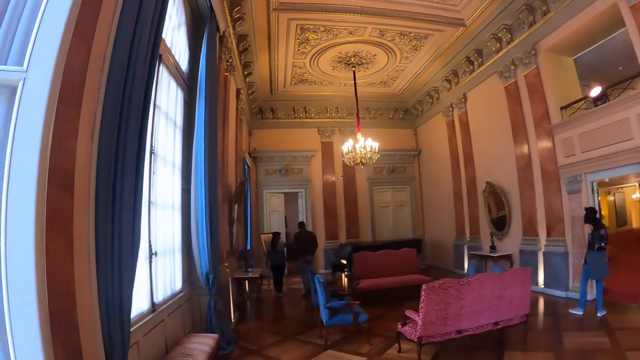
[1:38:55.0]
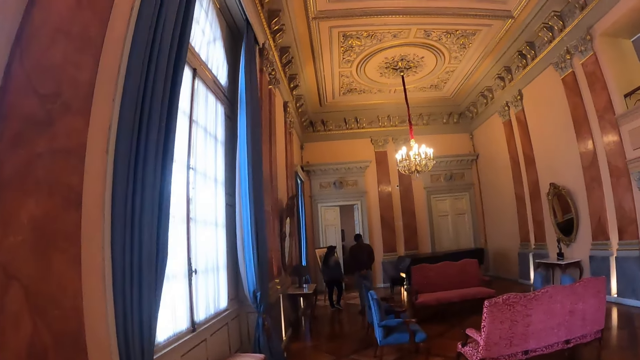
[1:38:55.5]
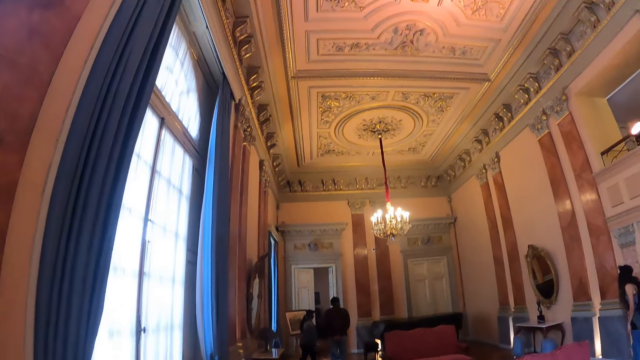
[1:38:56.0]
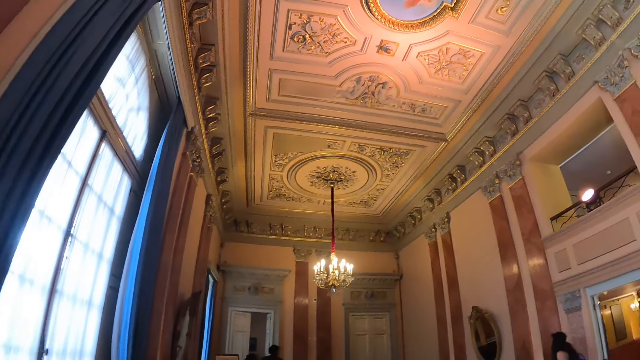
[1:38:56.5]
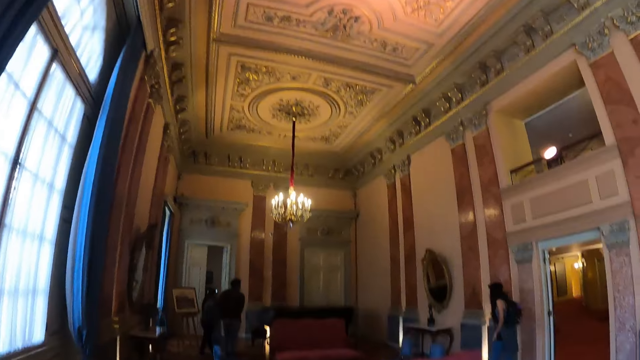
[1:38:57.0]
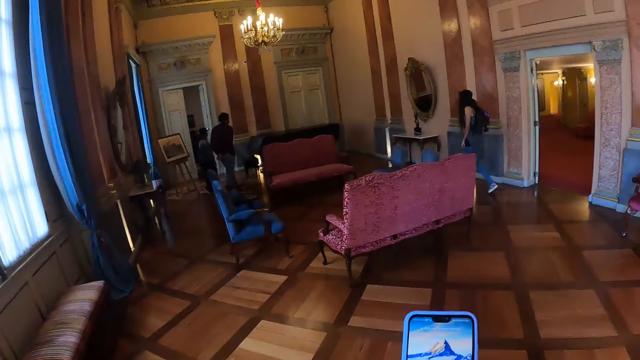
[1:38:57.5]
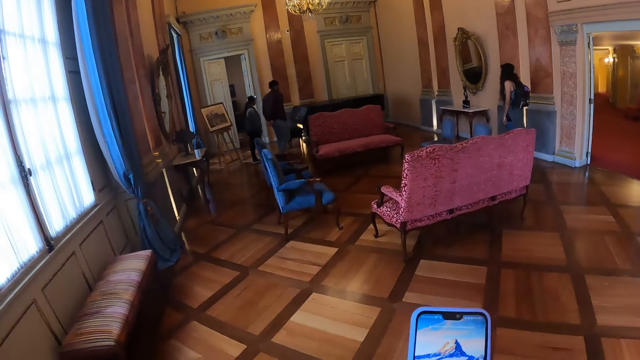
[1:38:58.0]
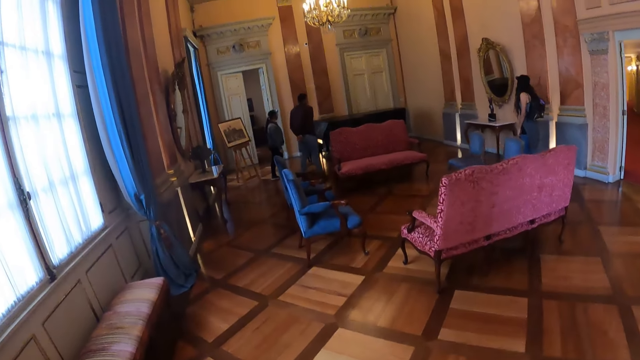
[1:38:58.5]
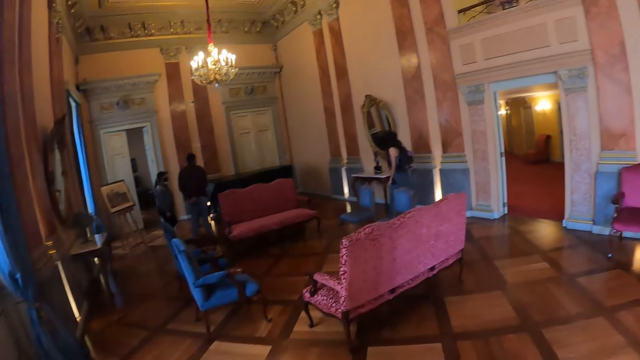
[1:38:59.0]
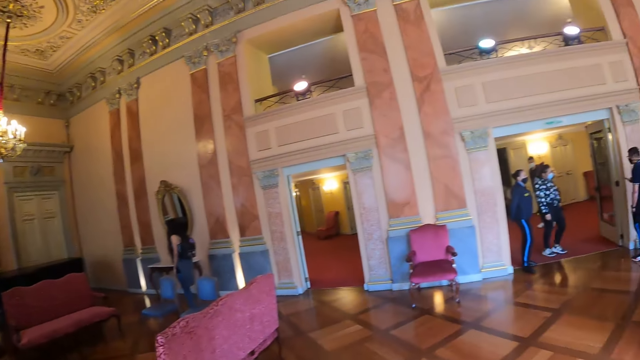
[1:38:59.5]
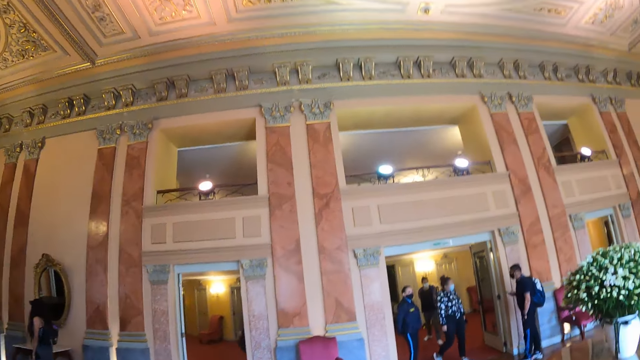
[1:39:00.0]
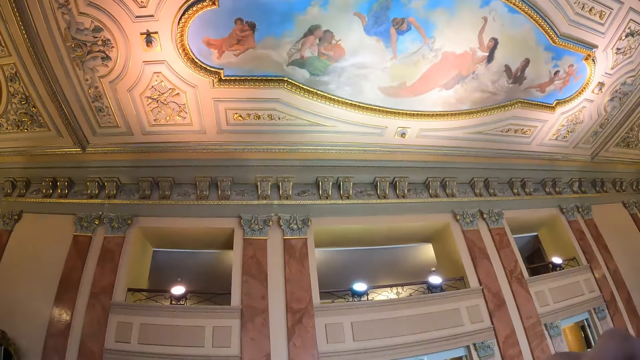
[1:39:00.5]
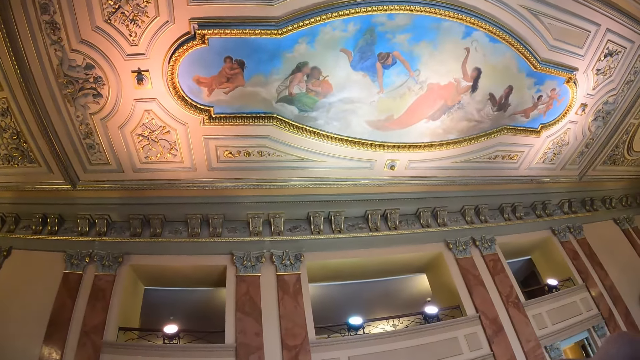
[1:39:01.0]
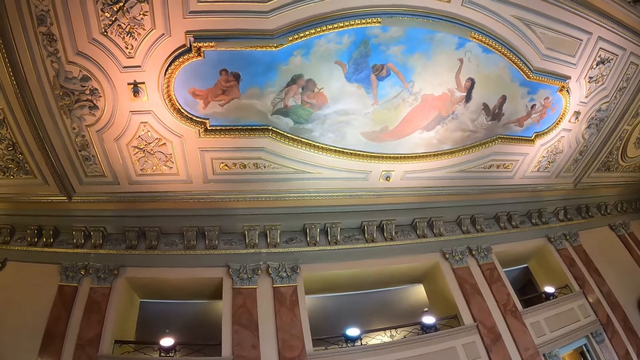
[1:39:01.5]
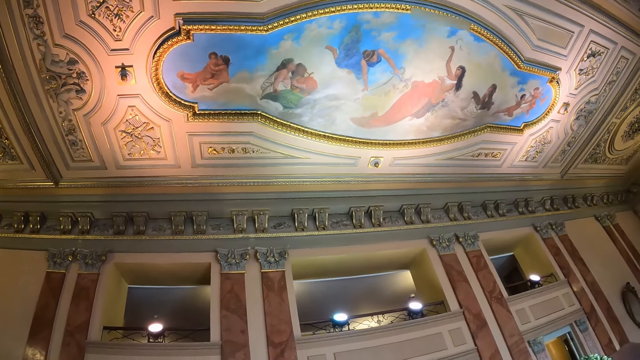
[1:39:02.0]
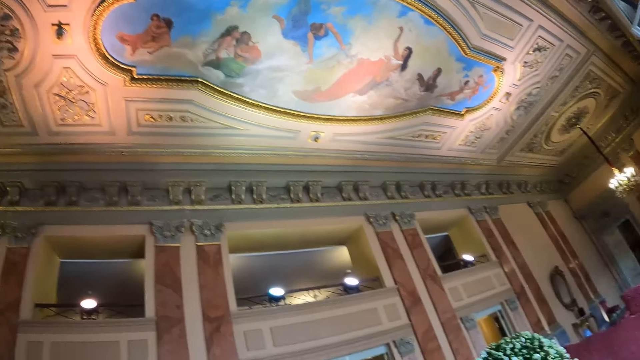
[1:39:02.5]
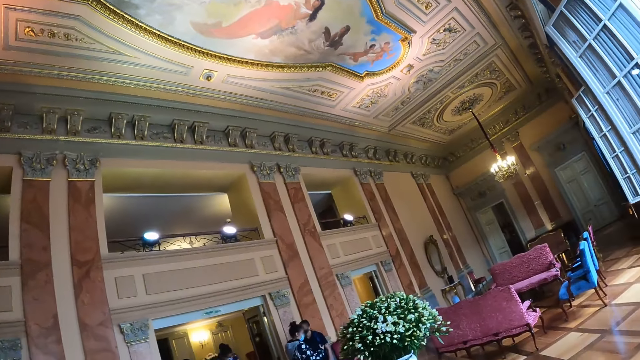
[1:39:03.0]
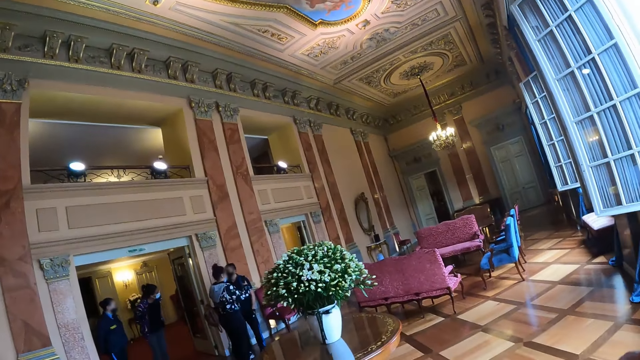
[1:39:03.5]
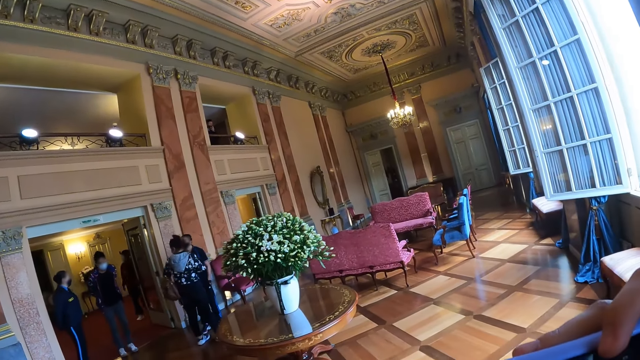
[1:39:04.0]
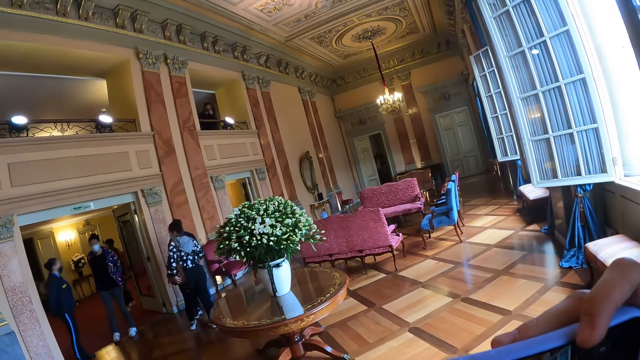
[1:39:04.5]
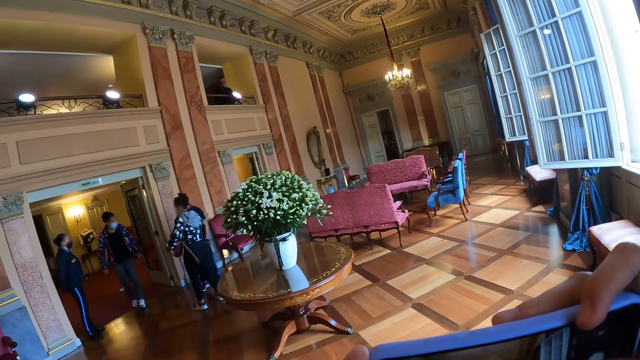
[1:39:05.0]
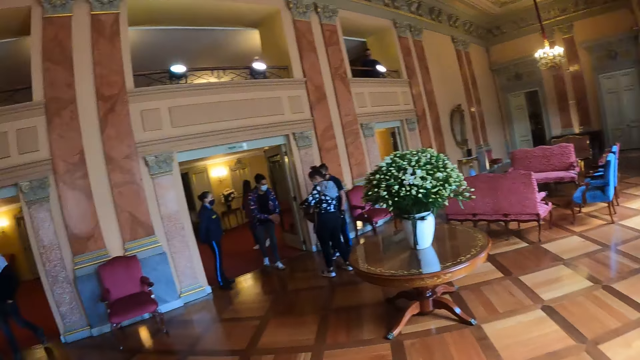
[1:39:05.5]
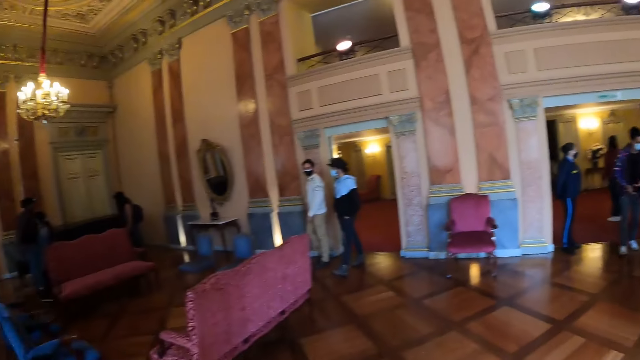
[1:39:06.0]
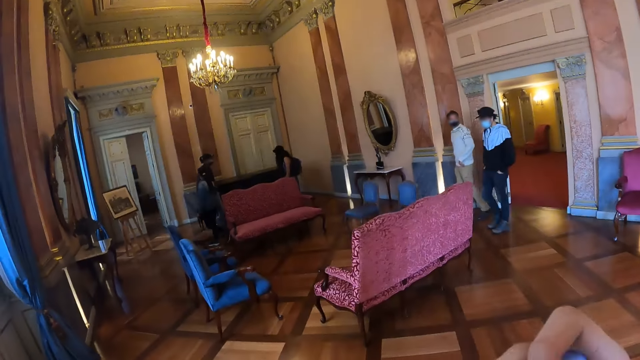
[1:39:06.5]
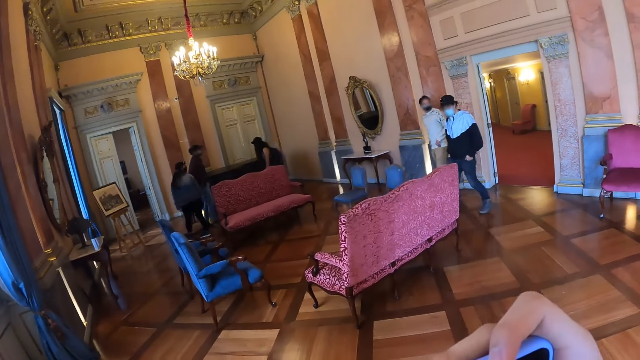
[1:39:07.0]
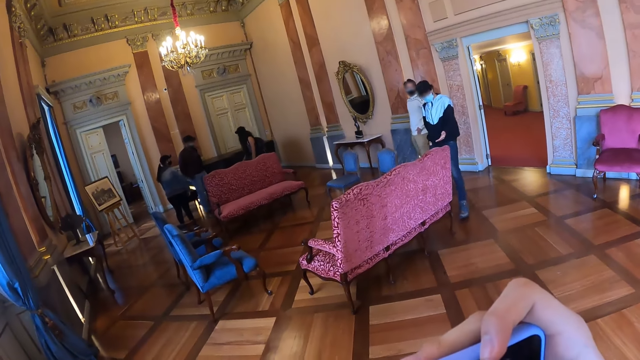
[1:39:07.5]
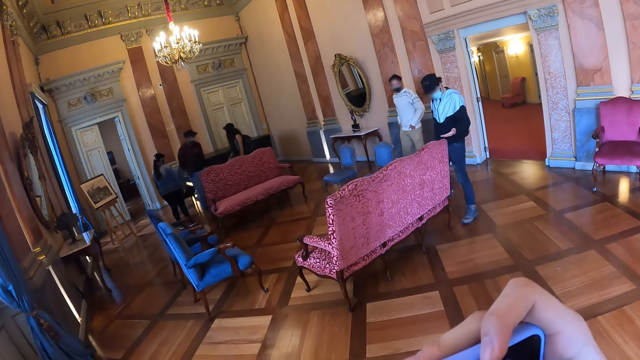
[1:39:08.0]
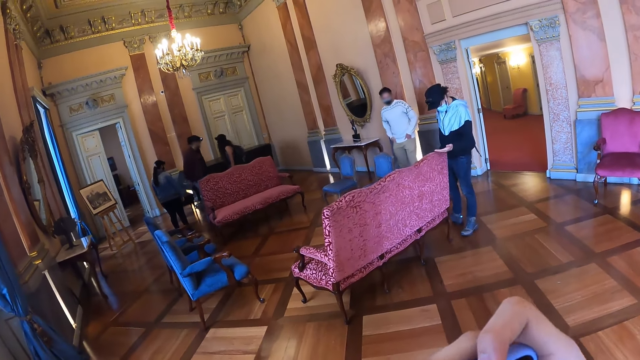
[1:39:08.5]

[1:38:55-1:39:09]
The camera wearer walks around the hall. He operates the phone in his hand. He walks around the hall. He stares at the pictures on the roof. He looks around the hall. He operates the phone in his hands. He looks around the hall. He operates the phone in his hands.

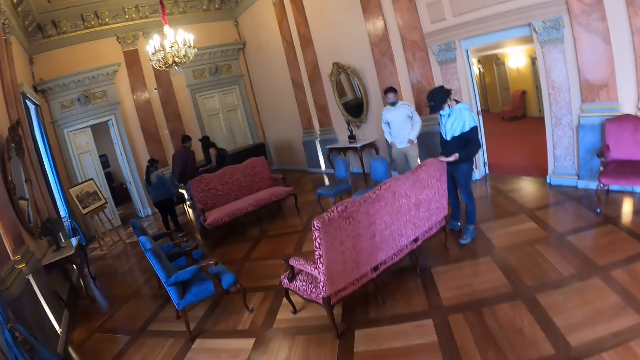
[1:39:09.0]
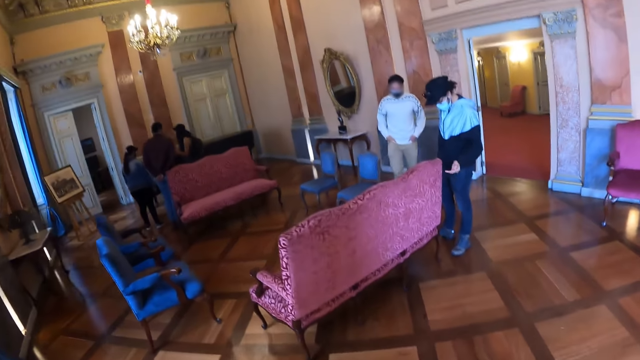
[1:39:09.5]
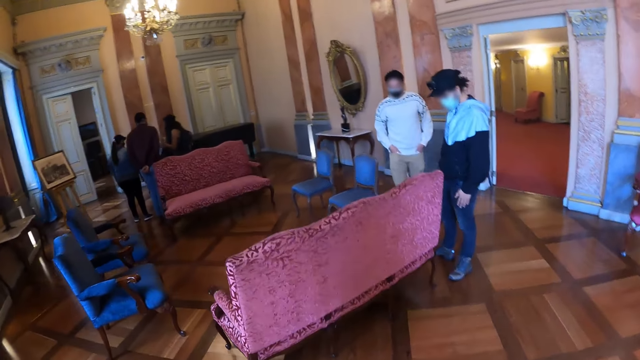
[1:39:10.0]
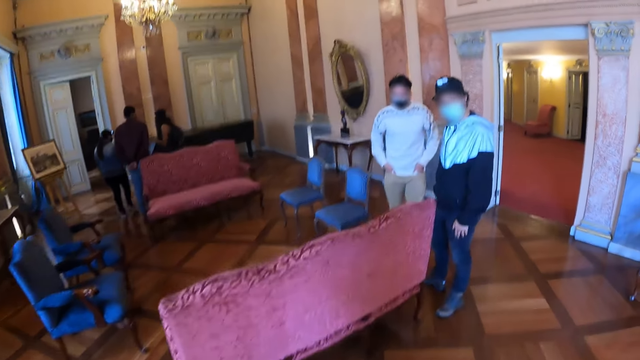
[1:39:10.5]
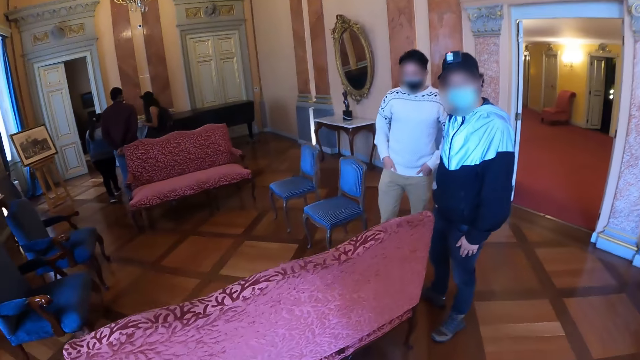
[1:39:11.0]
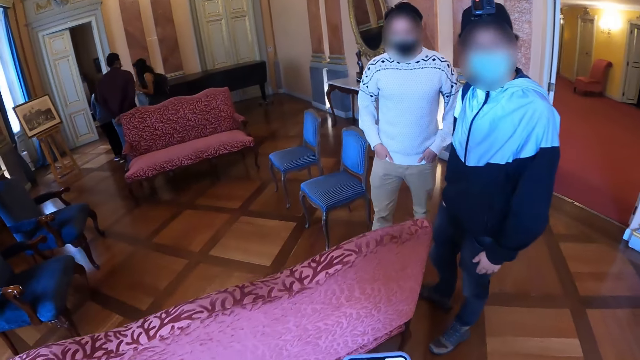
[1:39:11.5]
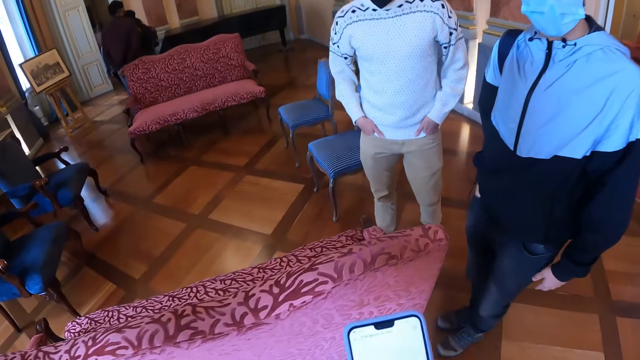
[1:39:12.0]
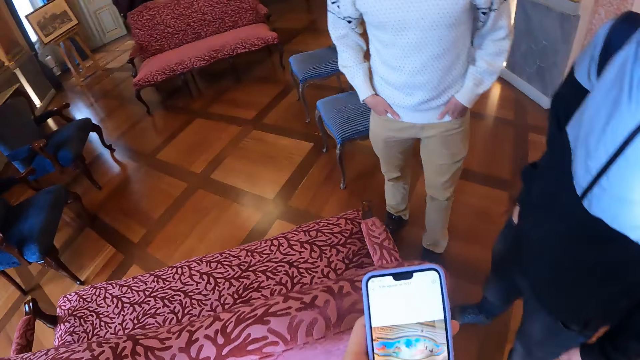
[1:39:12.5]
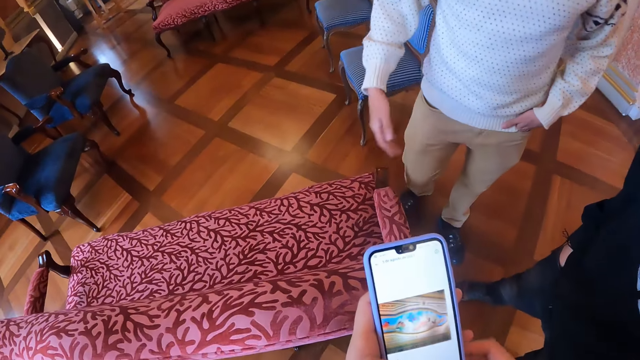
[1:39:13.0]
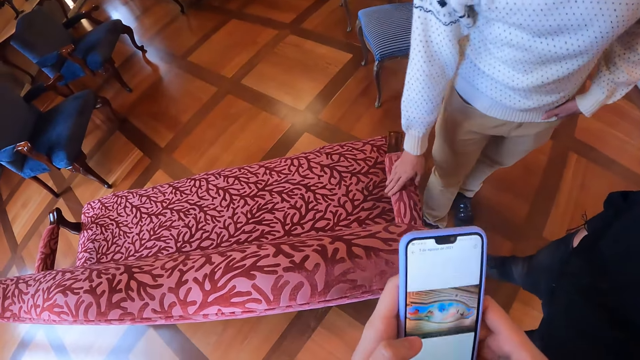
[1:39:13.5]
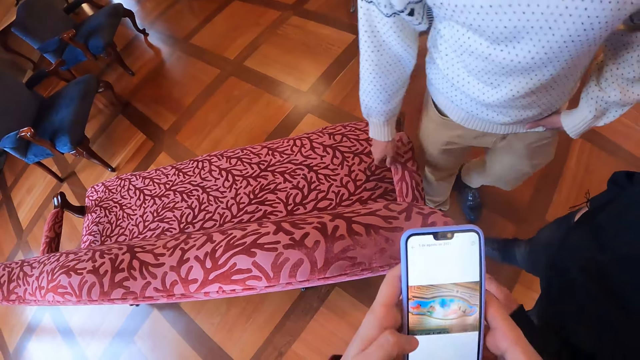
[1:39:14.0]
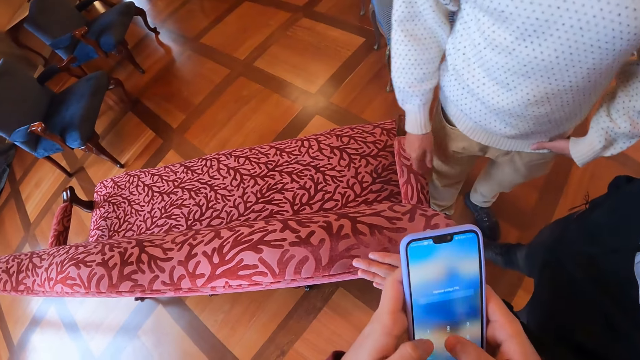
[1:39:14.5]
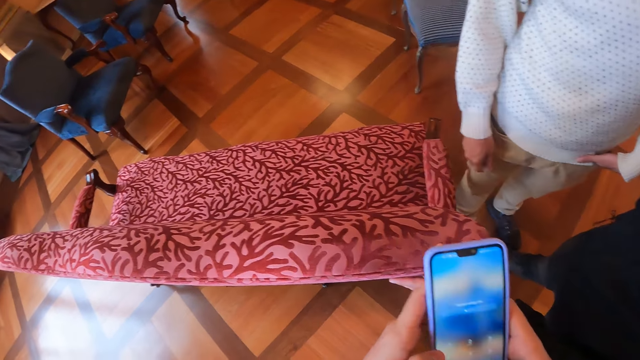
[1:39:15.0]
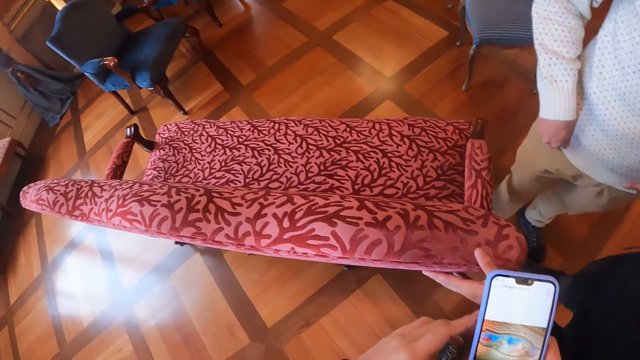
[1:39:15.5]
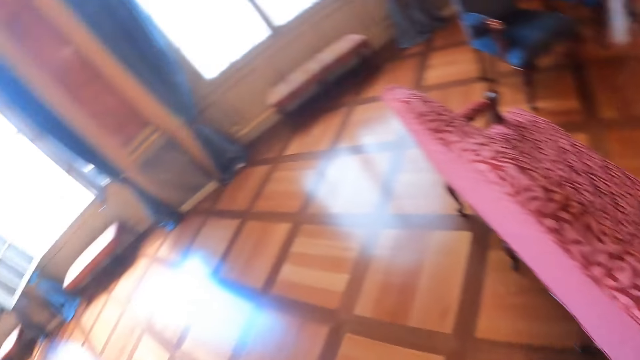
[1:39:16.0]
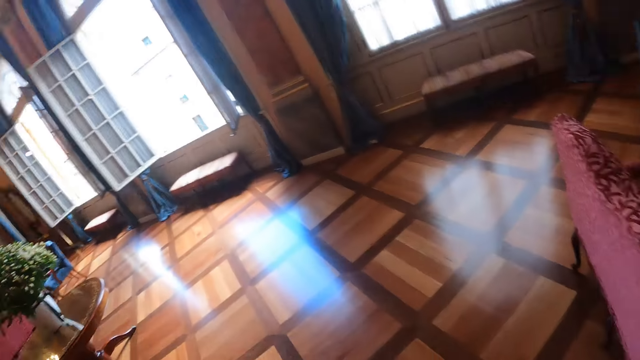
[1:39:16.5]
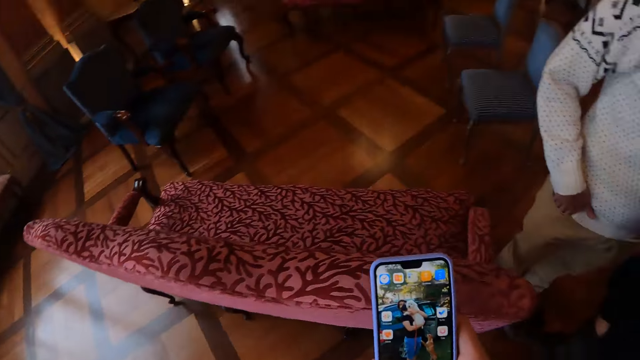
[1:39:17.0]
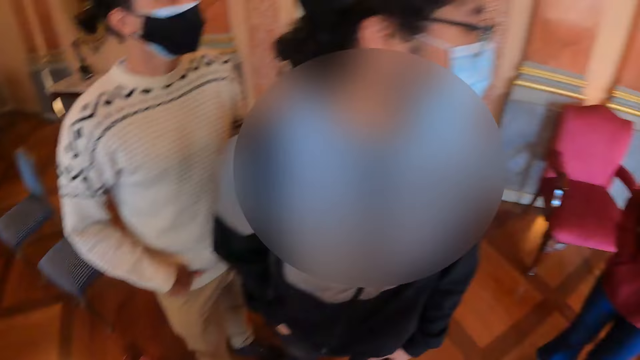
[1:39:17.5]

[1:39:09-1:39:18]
The camera wearer walks around the hall. He operates the phone in his hands. A person operates a mobile phone. The camera wearer looks around and operates the phone.
